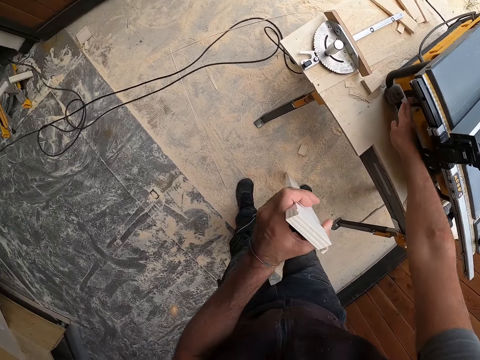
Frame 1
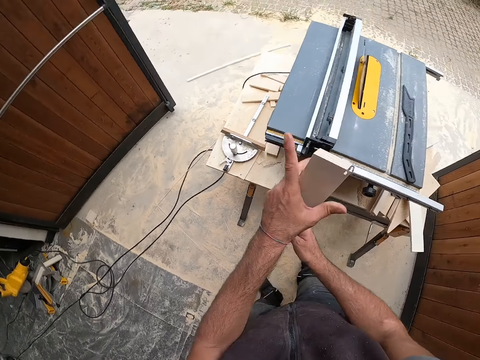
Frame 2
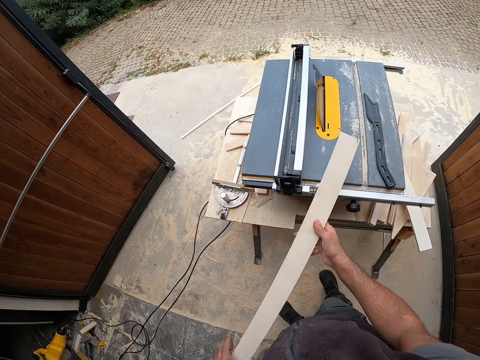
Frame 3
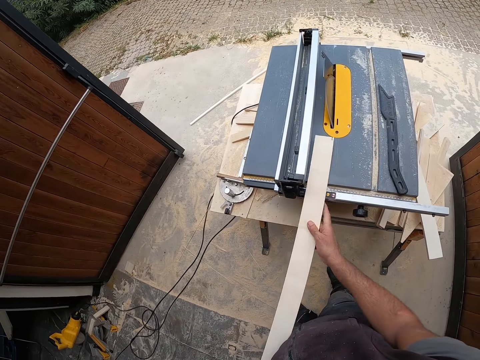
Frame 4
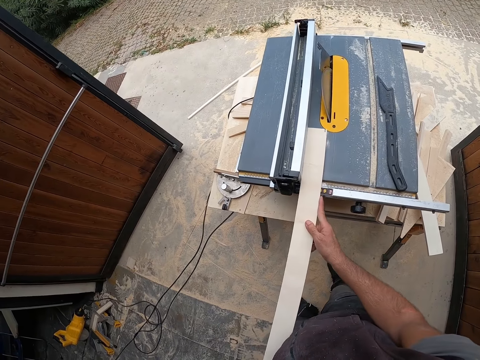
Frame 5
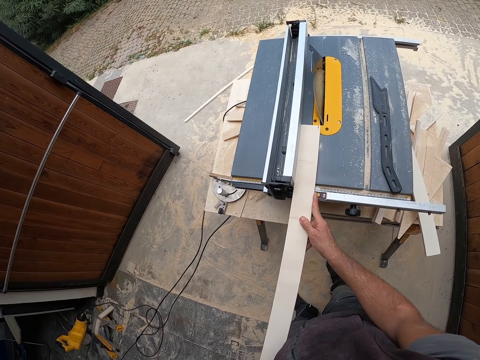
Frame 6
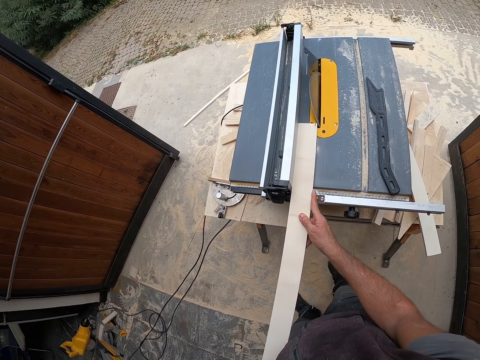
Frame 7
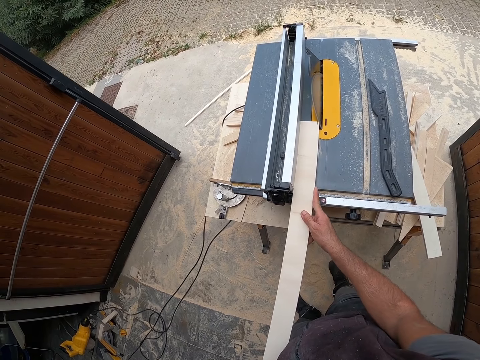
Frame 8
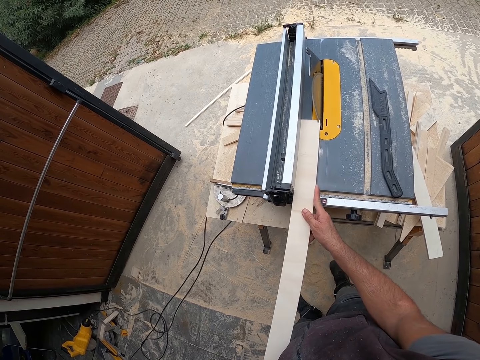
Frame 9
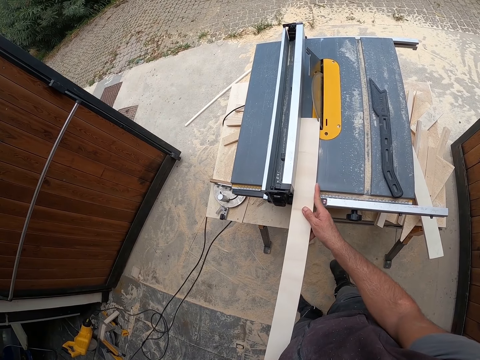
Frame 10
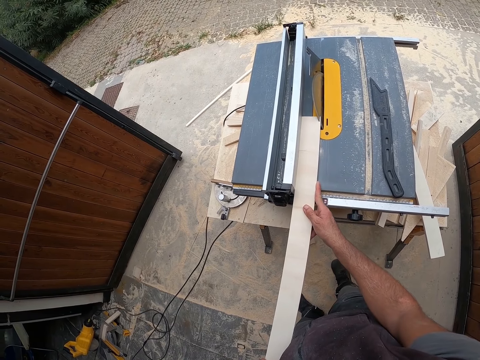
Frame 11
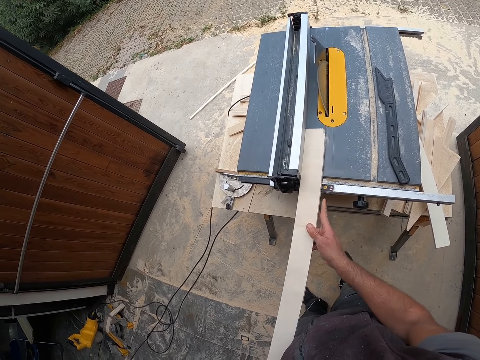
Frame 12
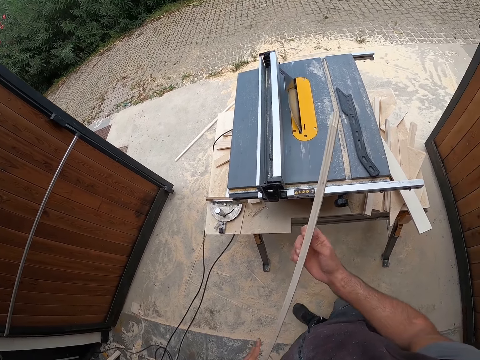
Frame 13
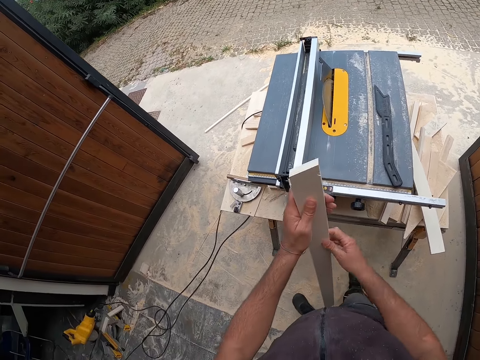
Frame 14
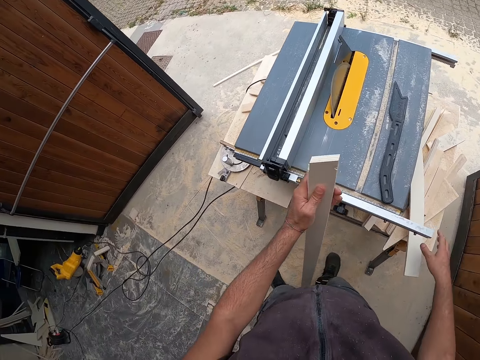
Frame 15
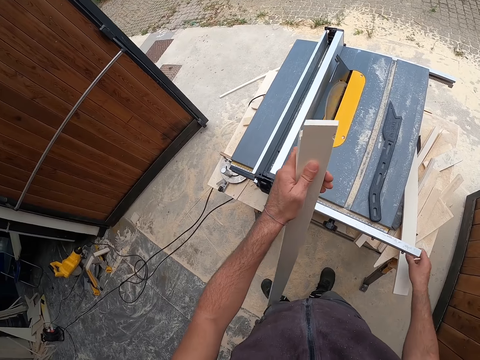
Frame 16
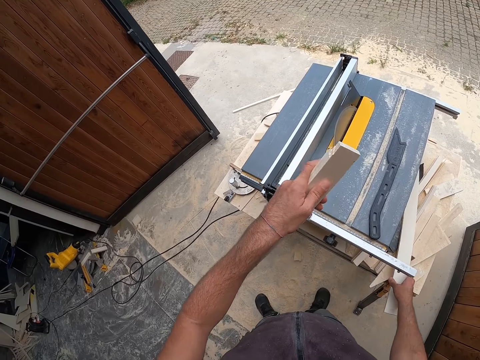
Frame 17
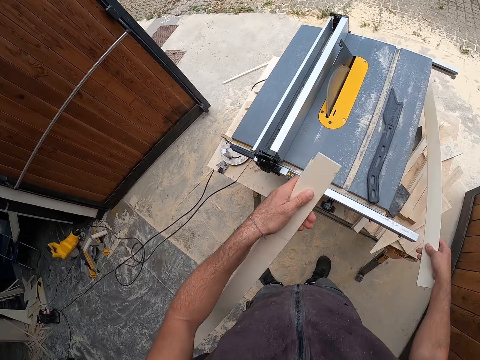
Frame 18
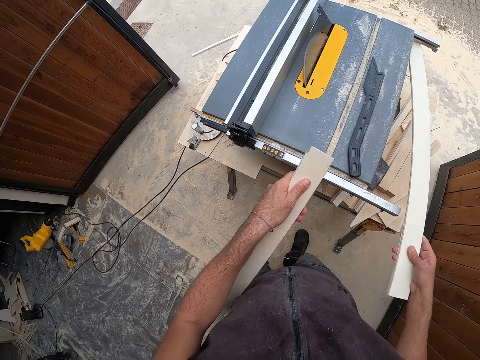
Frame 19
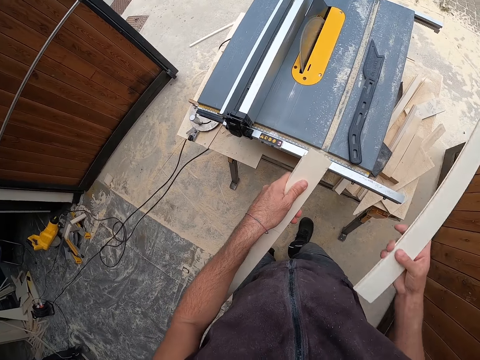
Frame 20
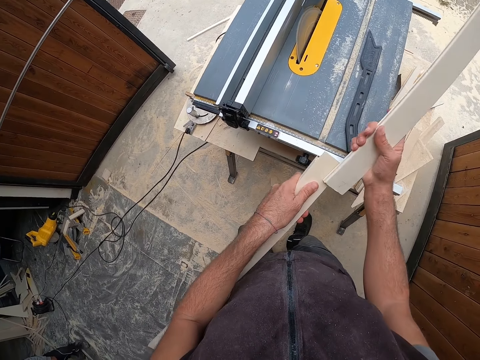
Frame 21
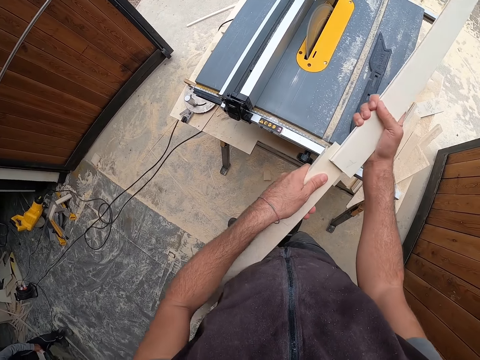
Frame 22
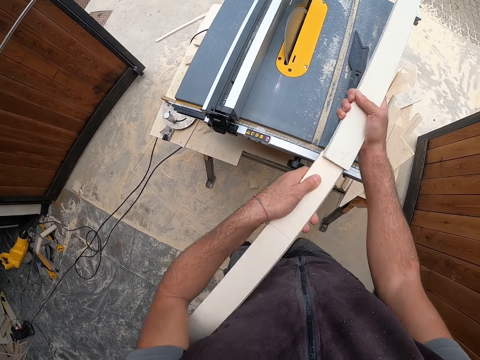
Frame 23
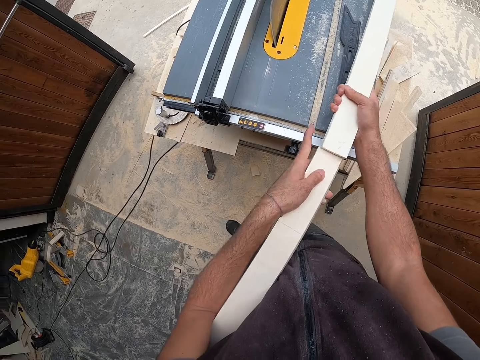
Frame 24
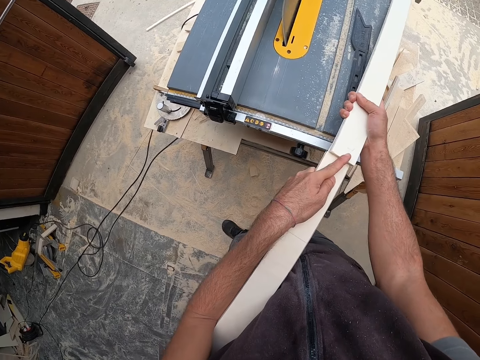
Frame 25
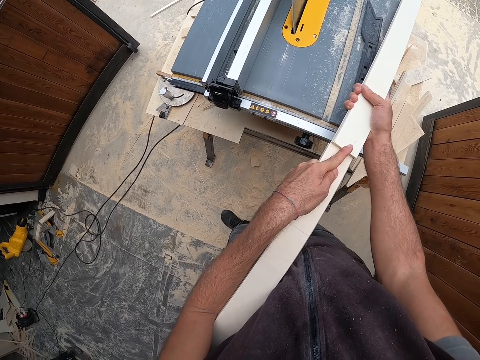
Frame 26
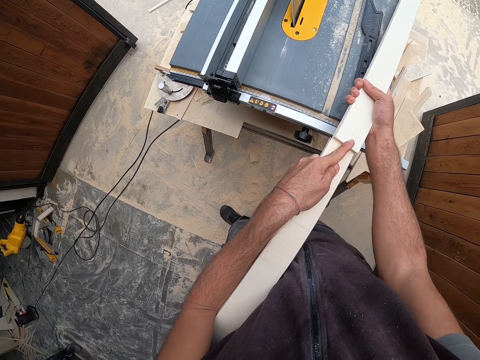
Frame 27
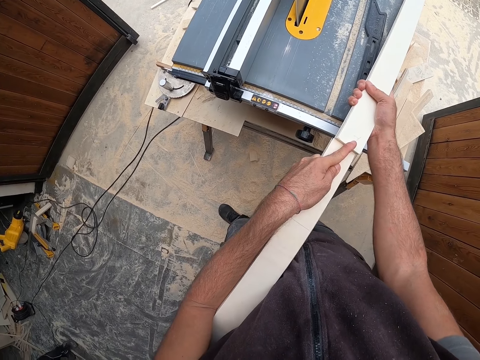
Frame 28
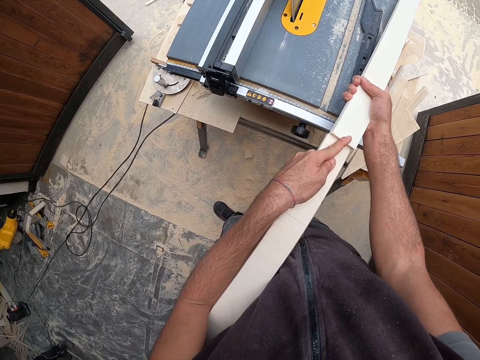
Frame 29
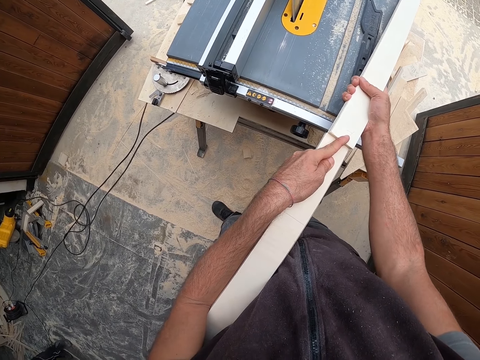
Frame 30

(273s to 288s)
The camera wearer switches on the table saw with his right hand. He holds the wood with the right hand. He places the piece of wood on the table top with both hands. He moves the wood on the table saw. He trims the piece of wood with the blade with both hands. He stares at the wood. He picks up the piece of wood on the table with his right hand. He stares at the wood. He places the piece of wood in his right hand on the piece of wood in his left hand.

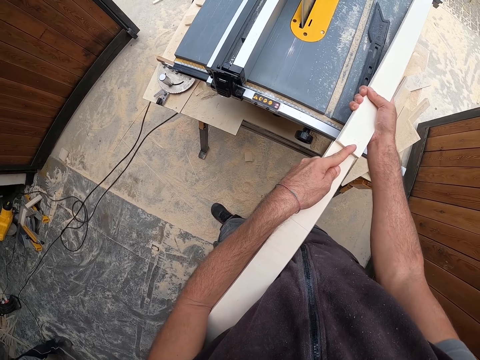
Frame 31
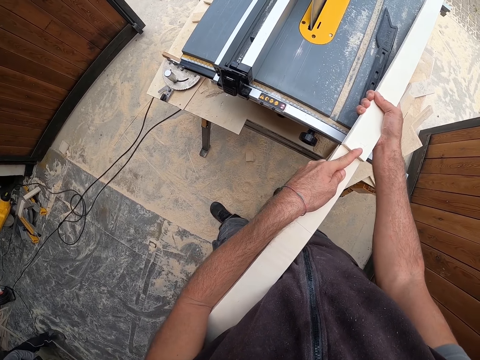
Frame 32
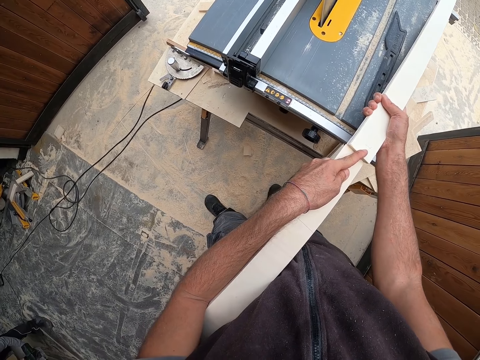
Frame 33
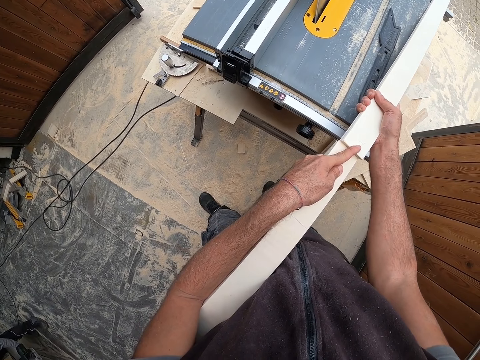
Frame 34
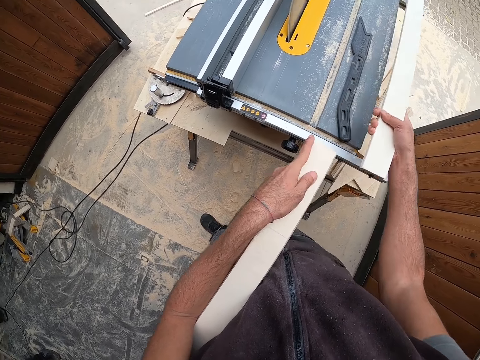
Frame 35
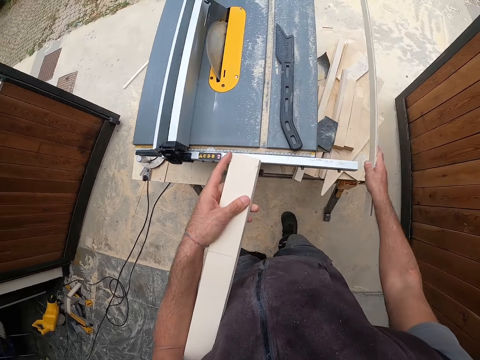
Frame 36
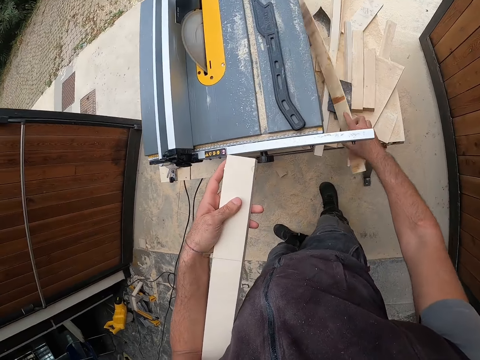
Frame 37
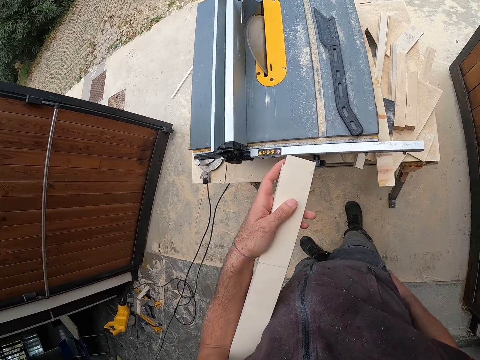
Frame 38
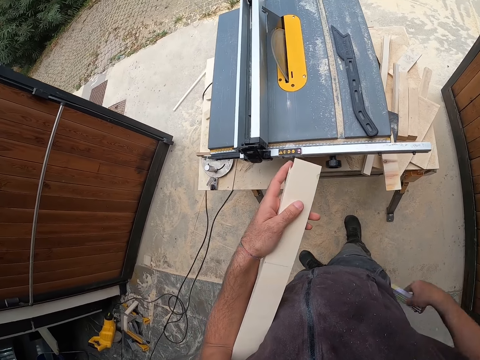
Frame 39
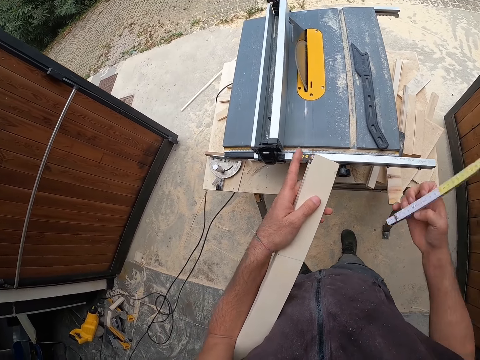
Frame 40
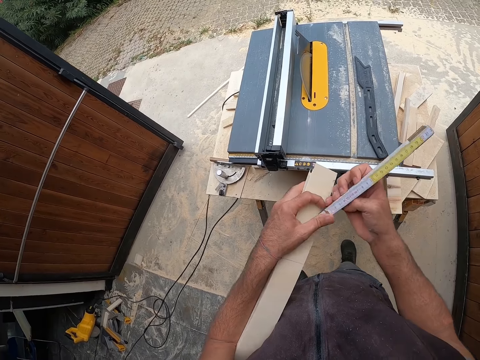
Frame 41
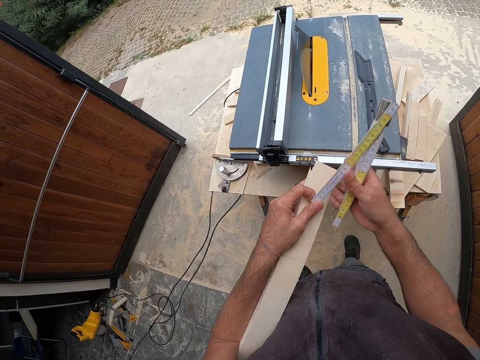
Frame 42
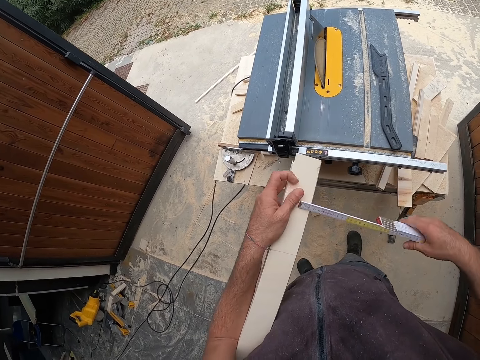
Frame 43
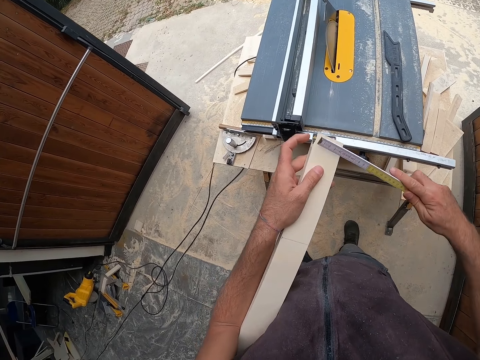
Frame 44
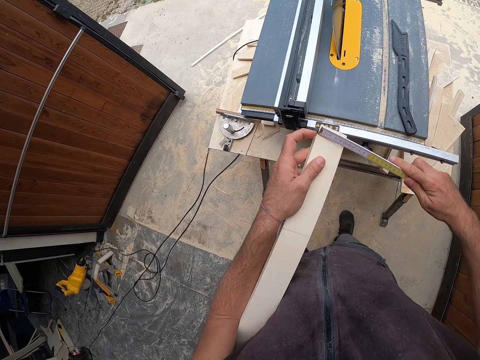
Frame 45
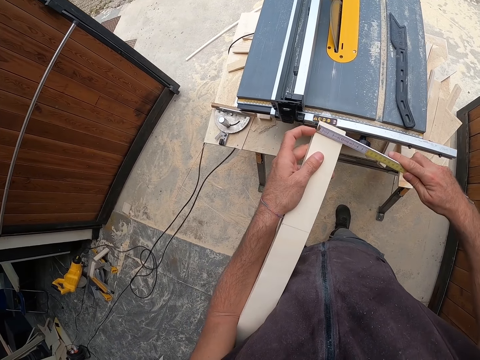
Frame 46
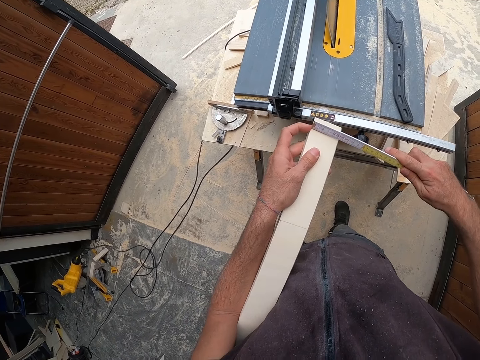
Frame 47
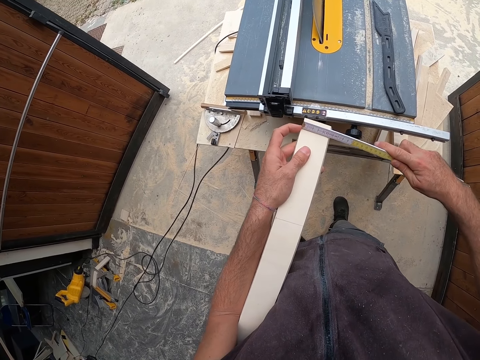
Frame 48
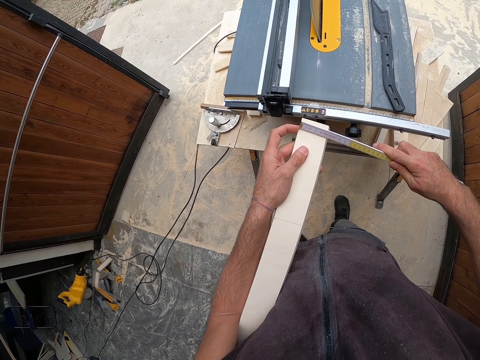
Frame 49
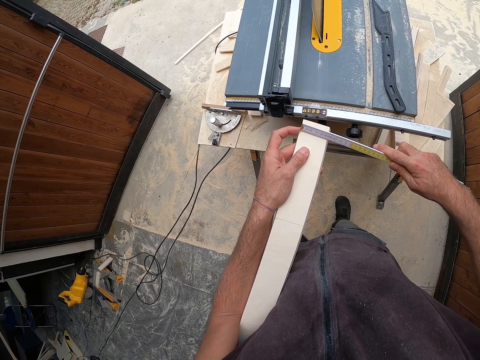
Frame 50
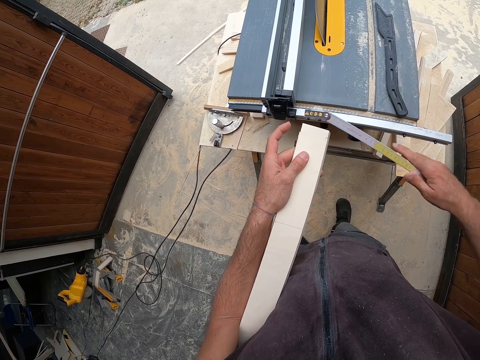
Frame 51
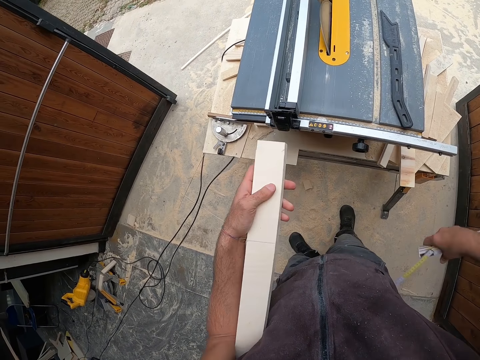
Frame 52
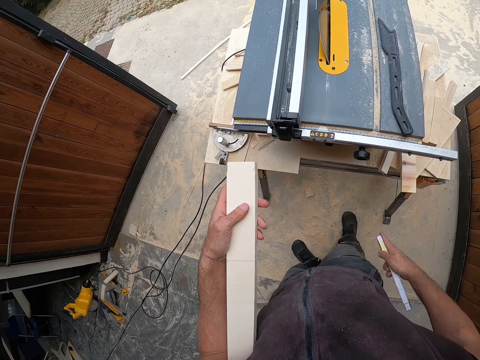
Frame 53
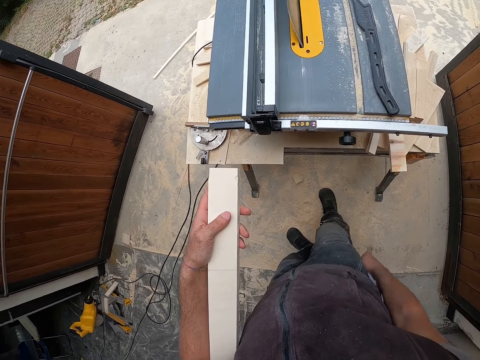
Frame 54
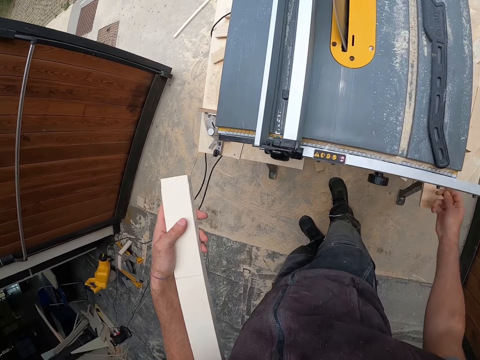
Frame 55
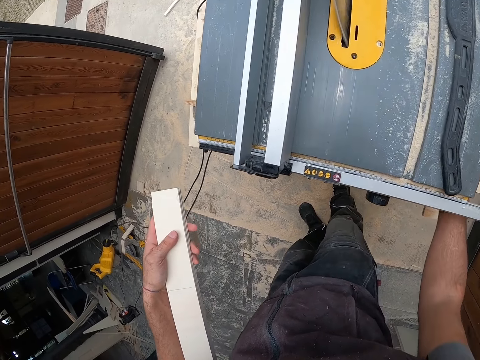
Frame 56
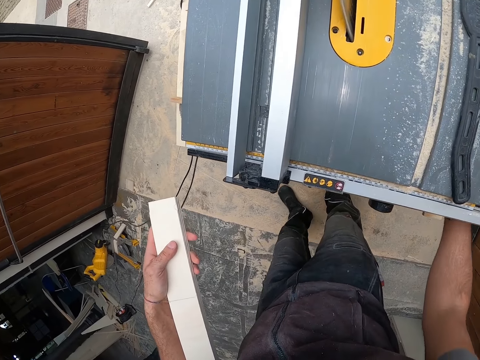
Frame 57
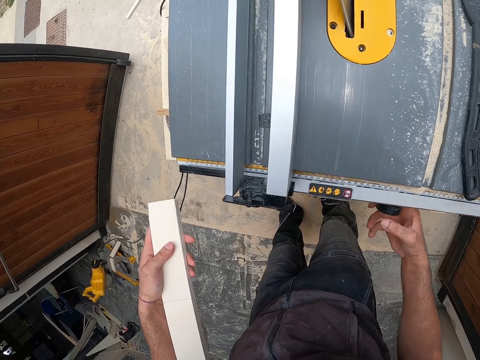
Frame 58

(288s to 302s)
The camera wearer separates a piece of wood. He drops the piece of wood. He places the wooden plank in his left hand under the table. He picks up a measuring ruler or tape measure from his pant pockets with his right hand. He opens the measuring ruler with both hands. He measures the wooden plank in his left hand with the measuring ruler in his right hand. He removes the tape measure from the wood. He folds the measuring ruler with his right hand. He places the measuring ruler in his pant pockets with his right hand. He adjusts a machine.
